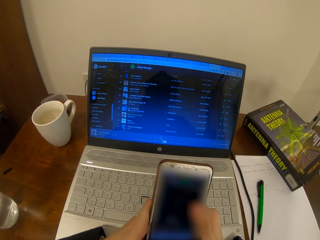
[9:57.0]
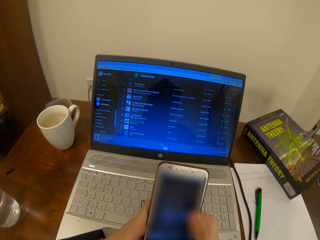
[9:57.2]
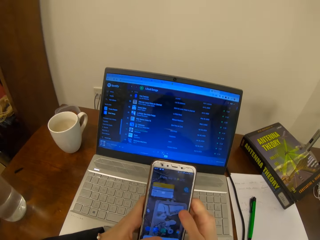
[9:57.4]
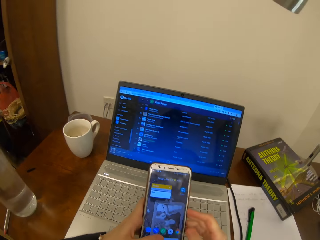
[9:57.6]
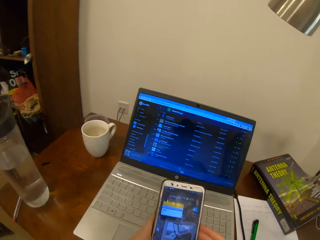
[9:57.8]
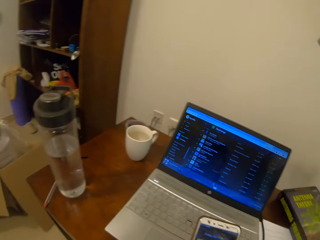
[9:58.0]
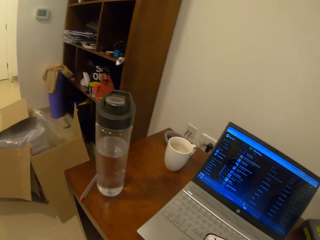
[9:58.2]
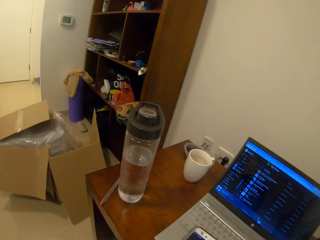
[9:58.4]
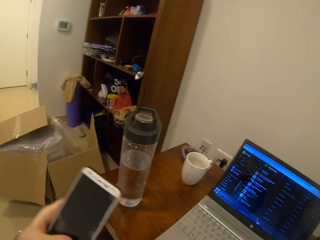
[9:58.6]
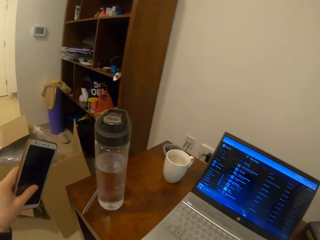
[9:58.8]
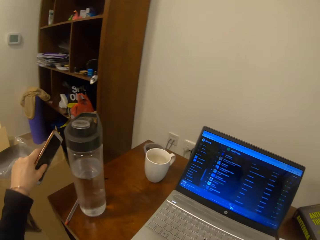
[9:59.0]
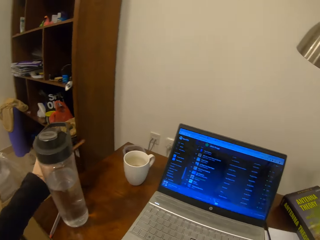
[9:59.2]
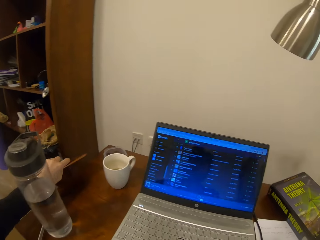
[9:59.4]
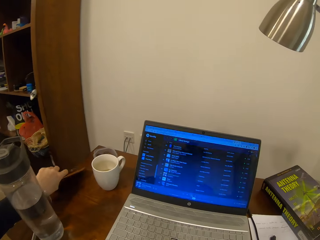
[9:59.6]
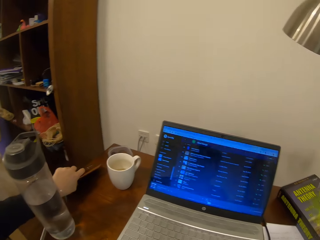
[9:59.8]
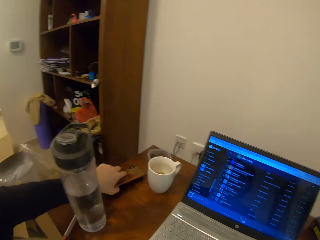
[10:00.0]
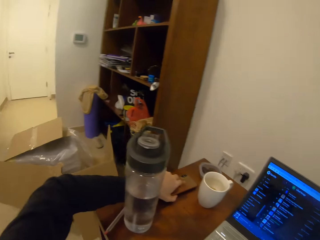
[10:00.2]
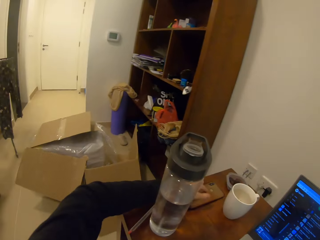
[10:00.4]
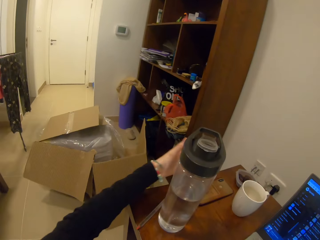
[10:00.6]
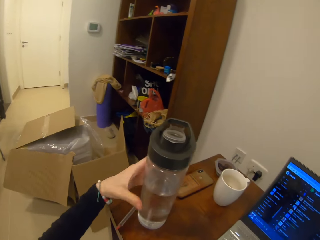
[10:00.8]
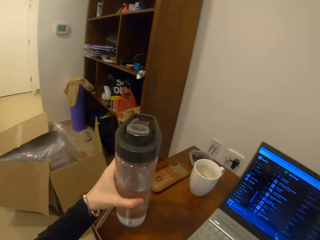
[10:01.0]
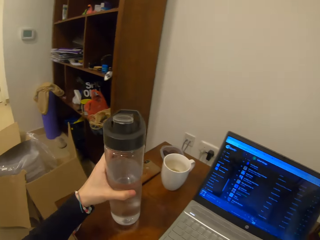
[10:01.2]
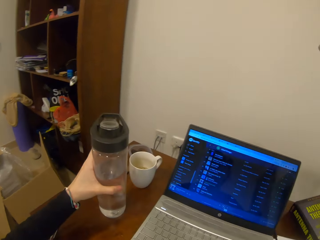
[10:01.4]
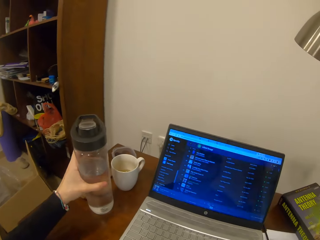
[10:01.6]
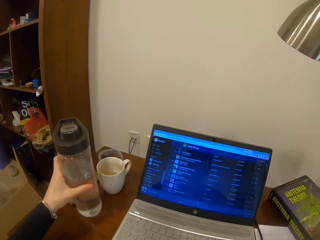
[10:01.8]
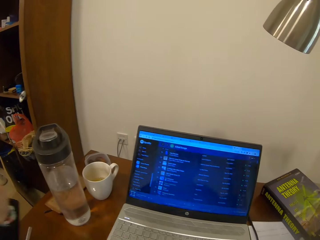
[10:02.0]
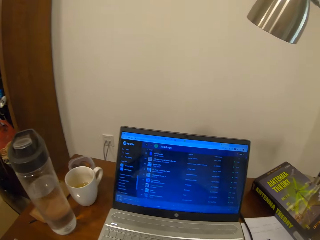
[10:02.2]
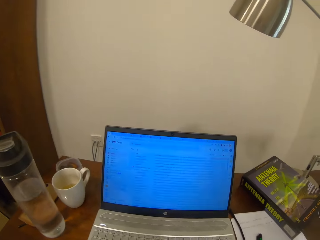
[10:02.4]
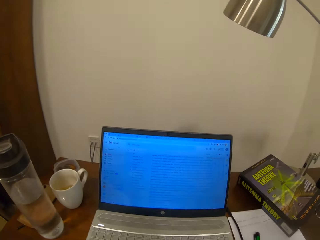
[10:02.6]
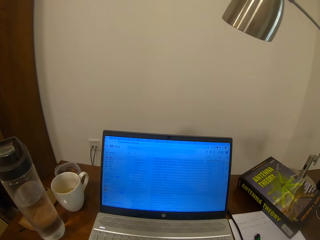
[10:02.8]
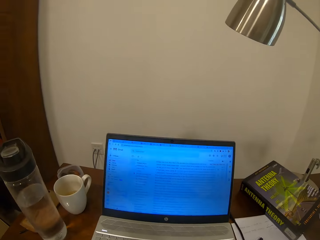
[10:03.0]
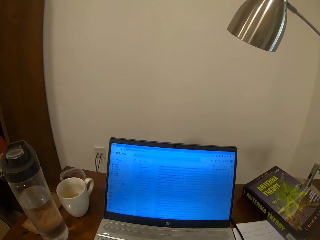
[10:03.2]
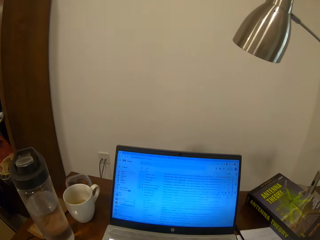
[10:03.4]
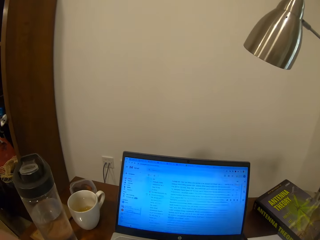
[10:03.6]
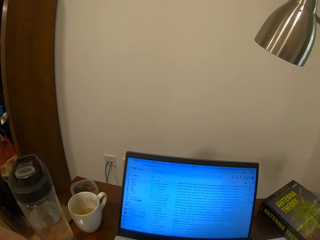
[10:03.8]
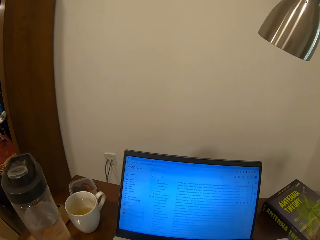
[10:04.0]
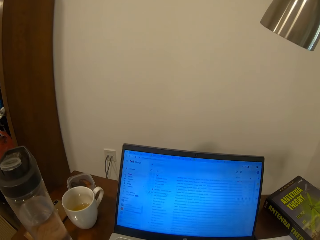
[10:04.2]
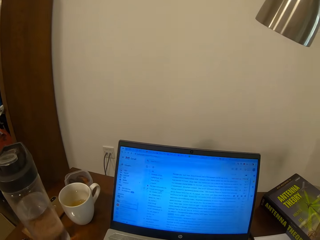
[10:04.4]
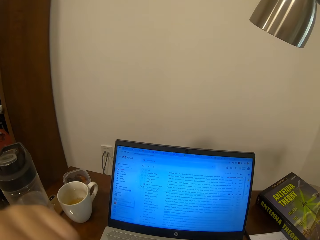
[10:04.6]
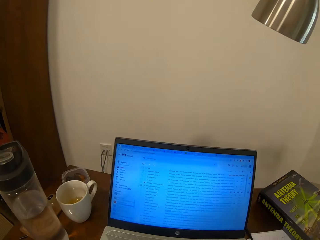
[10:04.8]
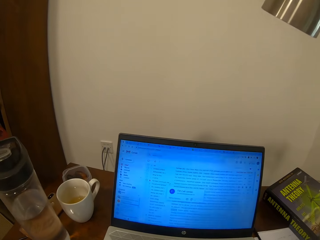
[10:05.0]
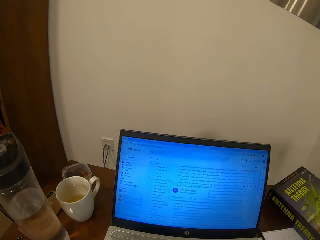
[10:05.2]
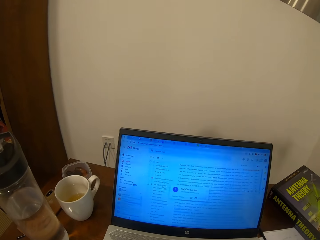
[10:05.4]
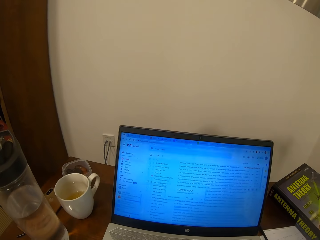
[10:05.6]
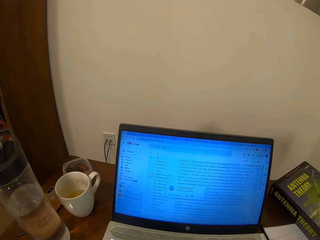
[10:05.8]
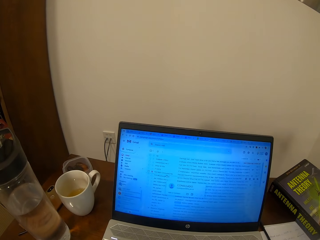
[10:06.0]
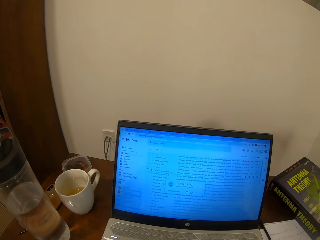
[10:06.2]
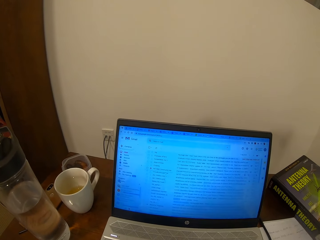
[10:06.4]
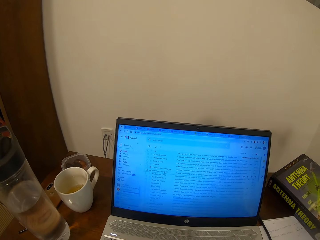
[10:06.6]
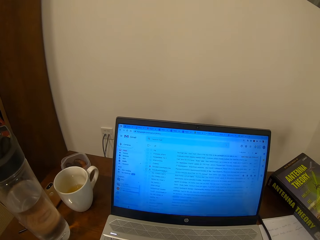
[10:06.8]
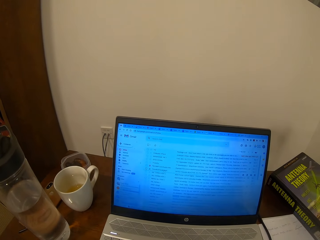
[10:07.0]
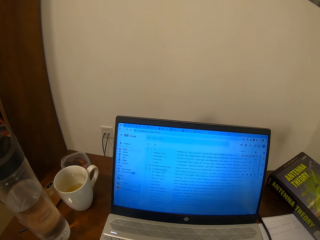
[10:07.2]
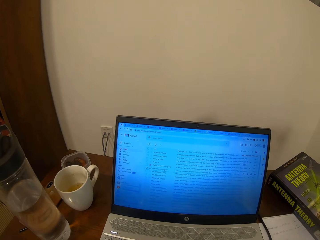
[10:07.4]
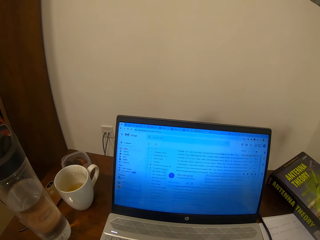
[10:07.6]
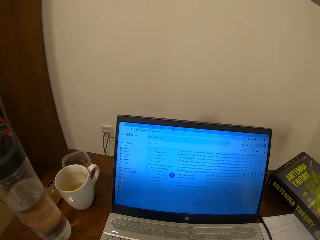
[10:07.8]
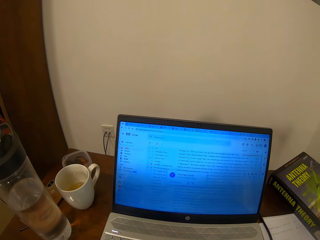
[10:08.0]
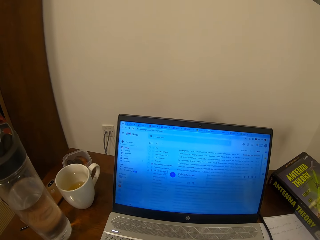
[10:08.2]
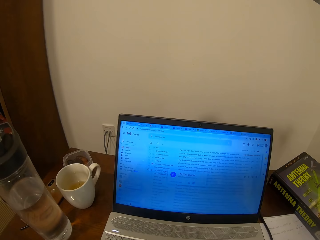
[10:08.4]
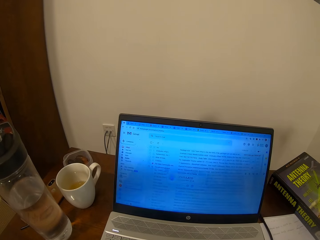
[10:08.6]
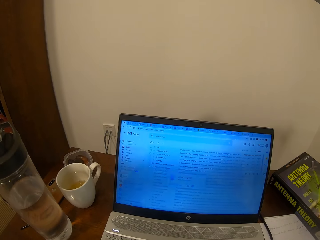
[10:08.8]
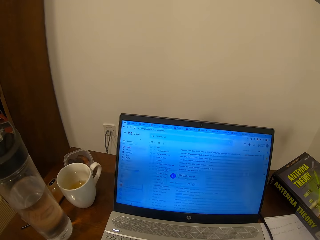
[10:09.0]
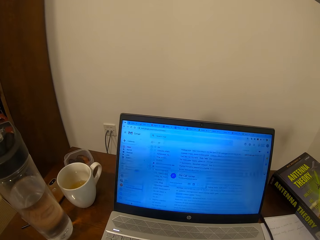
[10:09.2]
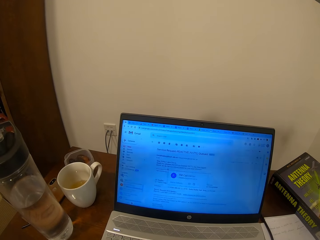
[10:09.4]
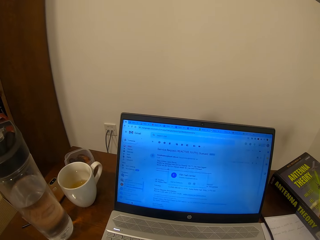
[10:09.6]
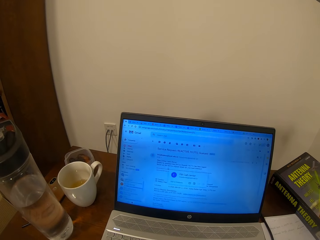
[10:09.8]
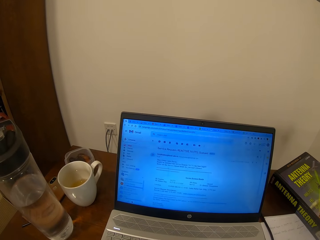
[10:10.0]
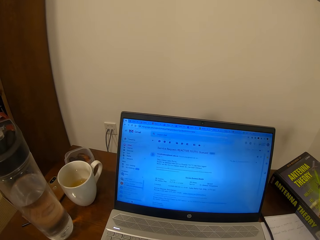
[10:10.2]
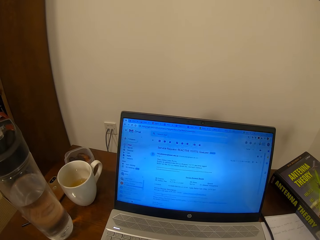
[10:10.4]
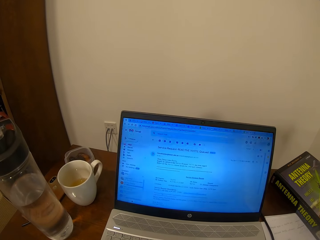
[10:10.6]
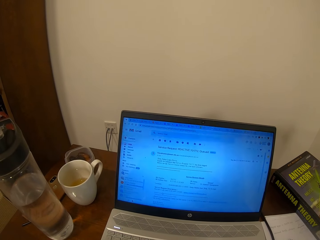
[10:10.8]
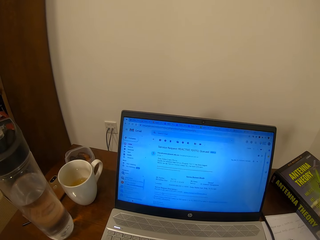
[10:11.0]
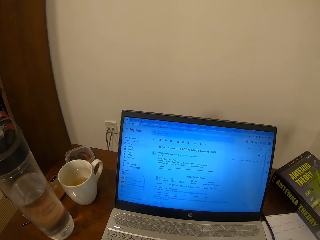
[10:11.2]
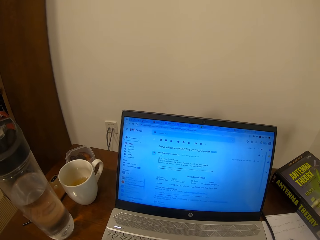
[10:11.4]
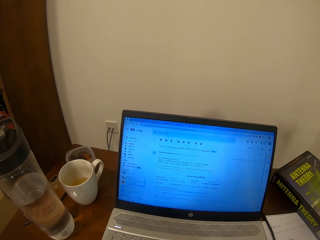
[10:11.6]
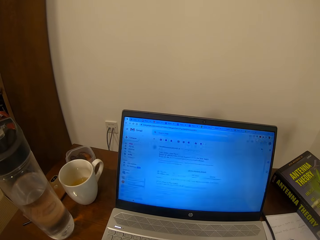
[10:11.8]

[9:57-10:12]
The camera wearer looks around. They place the phone on the table. They look around. They move a bottle of water. They adjust the camera. They use the laptop.

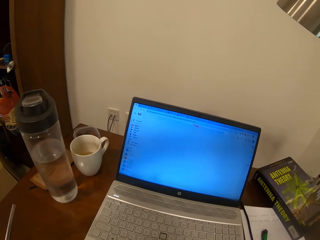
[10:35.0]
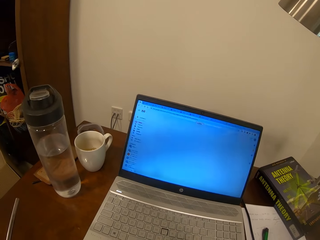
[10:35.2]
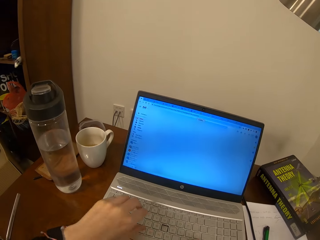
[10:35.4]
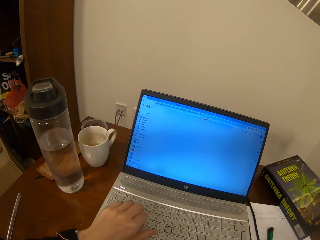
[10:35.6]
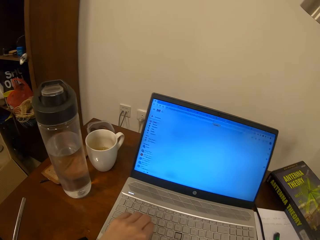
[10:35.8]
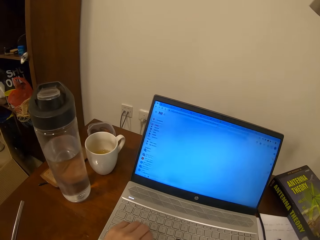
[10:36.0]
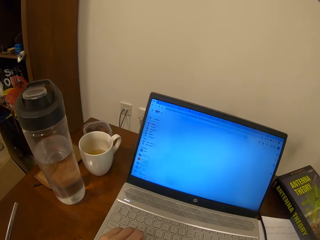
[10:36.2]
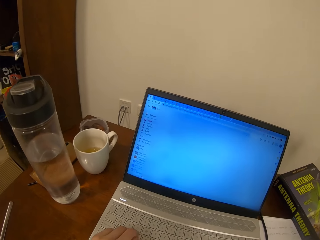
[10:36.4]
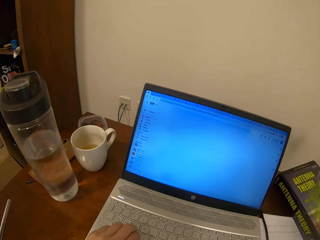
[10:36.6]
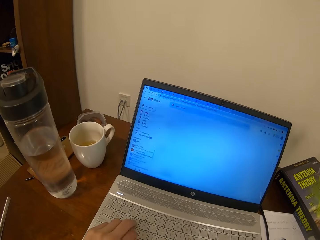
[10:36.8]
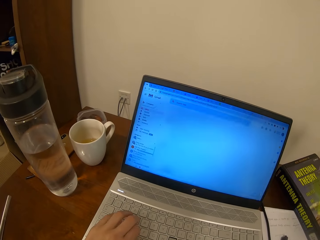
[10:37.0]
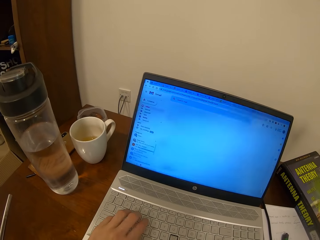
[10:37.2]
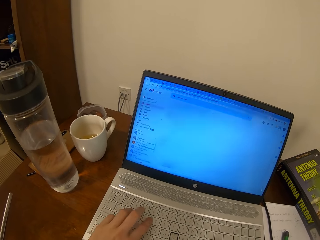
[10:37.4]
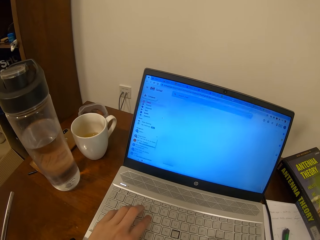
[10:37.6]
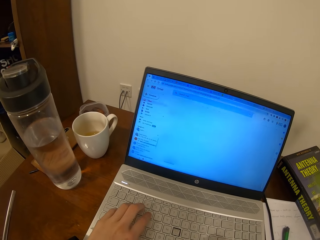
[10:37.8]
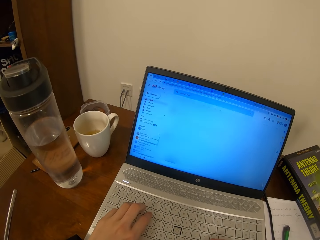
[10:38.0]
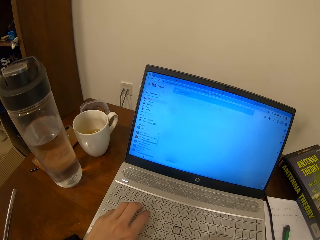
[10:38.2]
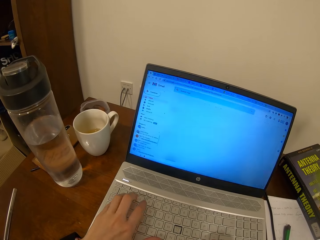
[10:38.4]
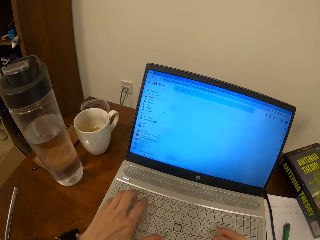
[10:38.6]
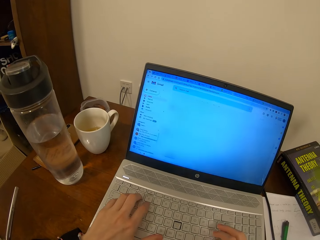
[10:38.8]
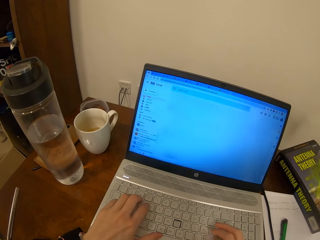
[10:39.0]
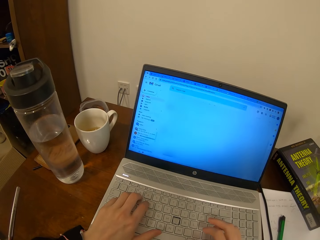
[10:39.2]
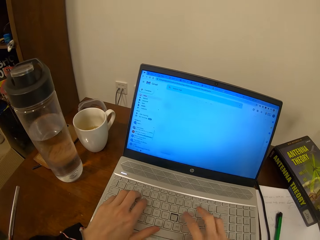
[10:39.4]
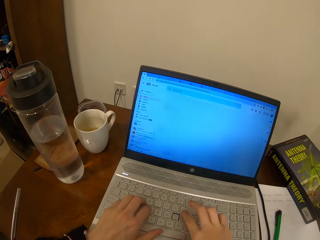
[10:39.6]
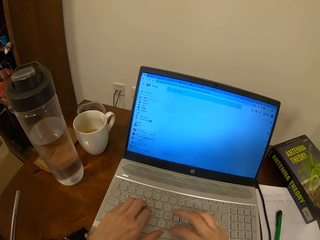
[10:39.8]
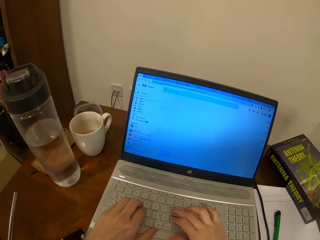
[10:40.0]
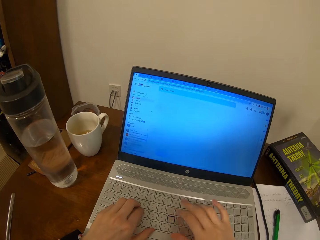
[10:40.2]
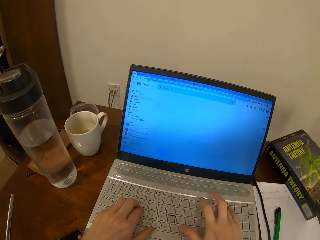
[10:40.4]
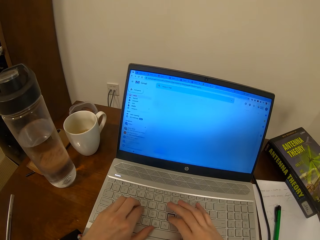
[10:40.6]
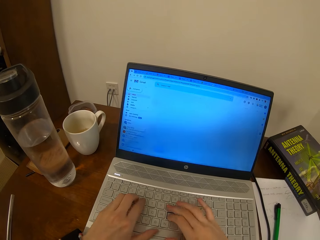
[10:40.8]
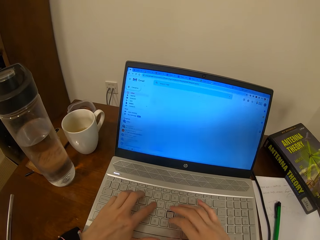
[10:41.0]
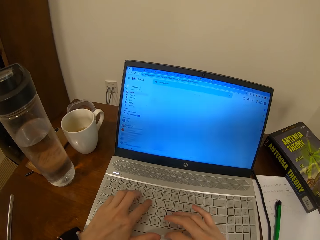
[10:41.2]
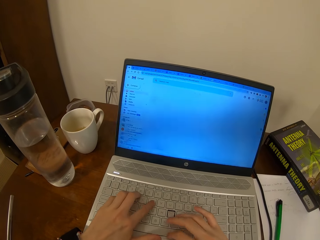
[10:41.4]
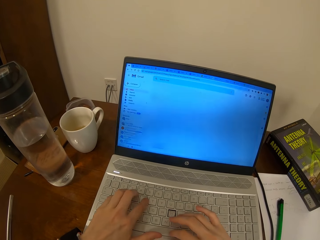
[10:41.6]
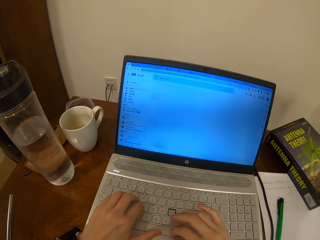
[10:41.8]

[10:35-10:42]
The camera wearer presses the keyboard.
